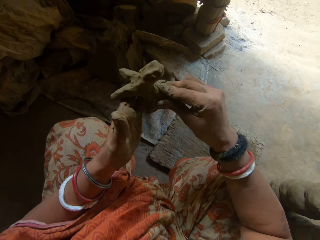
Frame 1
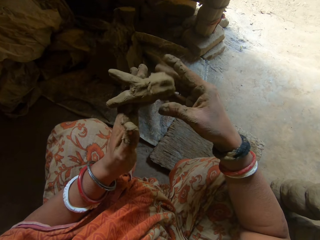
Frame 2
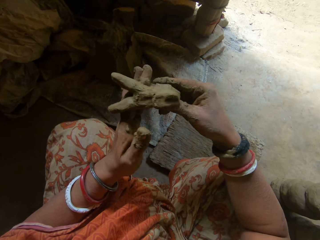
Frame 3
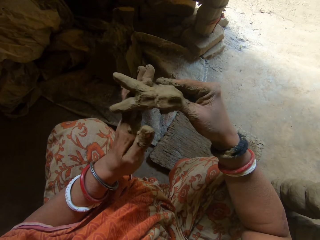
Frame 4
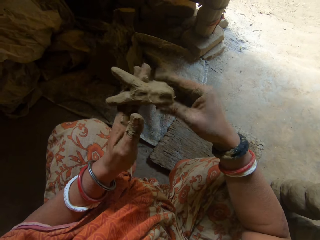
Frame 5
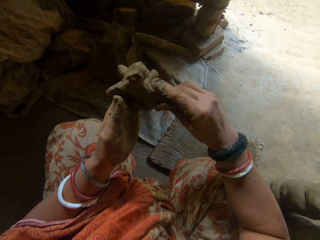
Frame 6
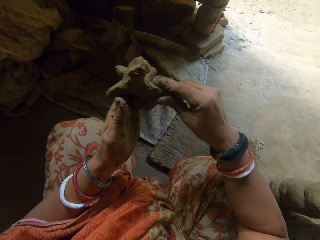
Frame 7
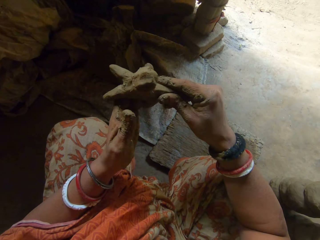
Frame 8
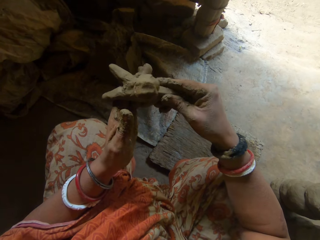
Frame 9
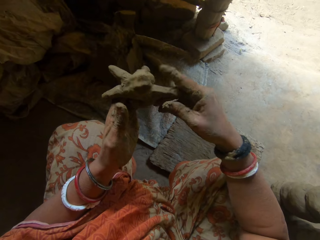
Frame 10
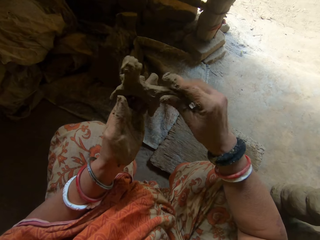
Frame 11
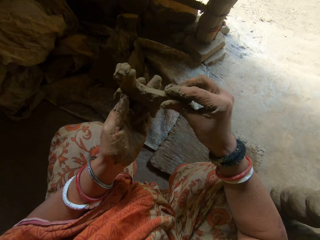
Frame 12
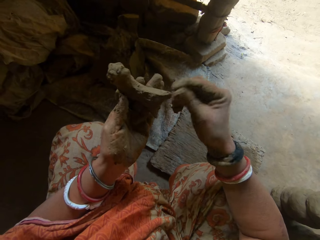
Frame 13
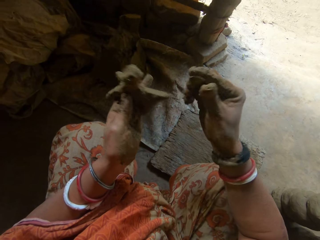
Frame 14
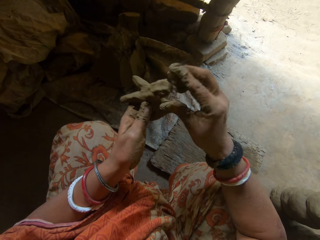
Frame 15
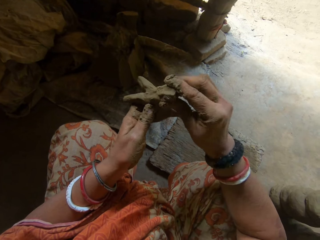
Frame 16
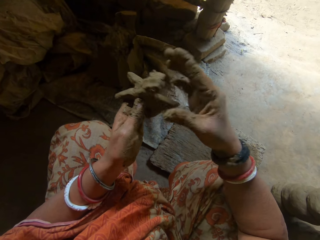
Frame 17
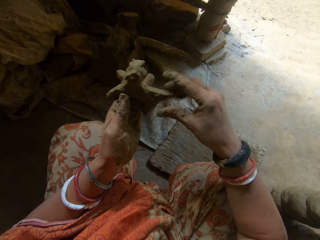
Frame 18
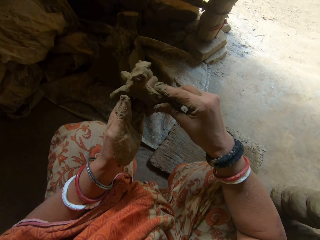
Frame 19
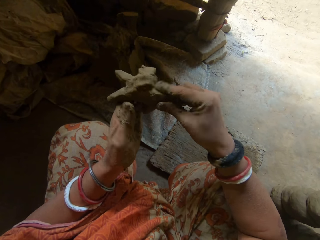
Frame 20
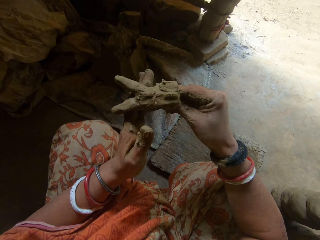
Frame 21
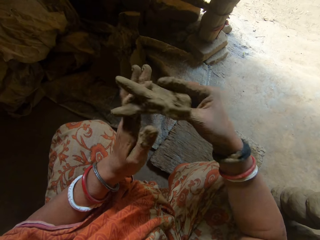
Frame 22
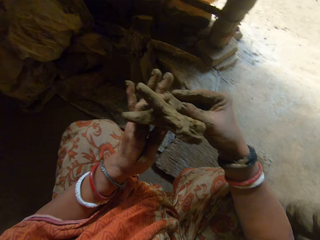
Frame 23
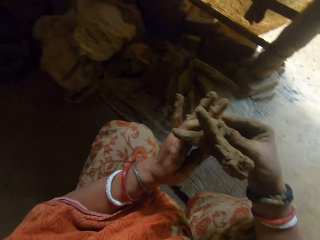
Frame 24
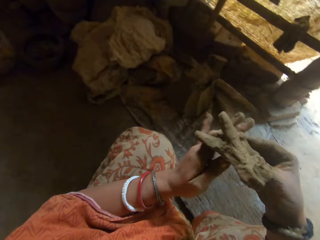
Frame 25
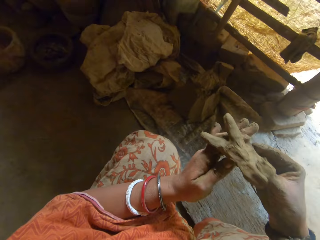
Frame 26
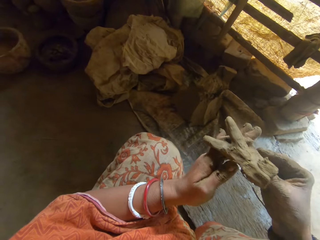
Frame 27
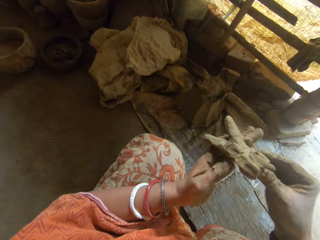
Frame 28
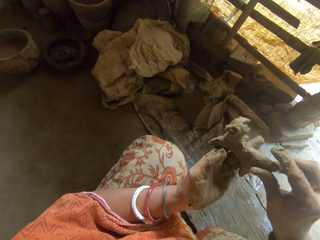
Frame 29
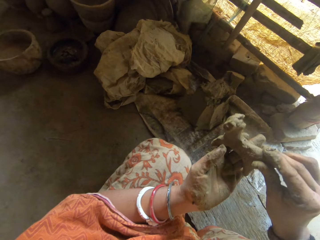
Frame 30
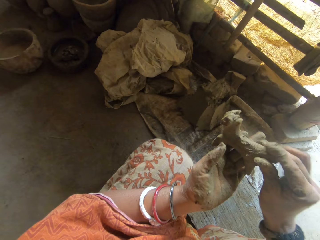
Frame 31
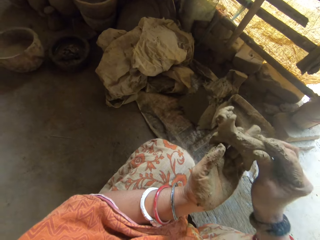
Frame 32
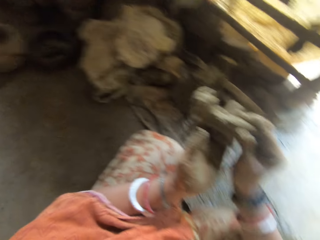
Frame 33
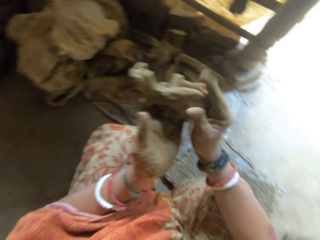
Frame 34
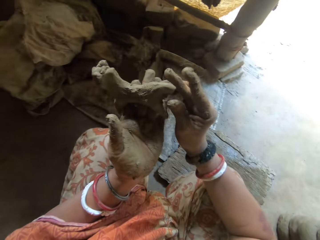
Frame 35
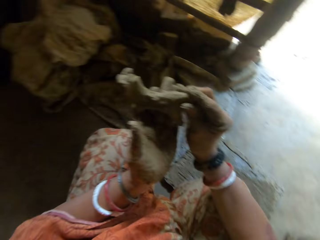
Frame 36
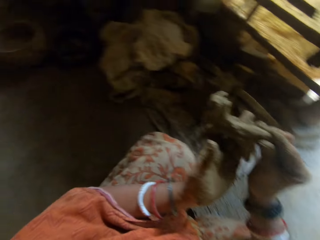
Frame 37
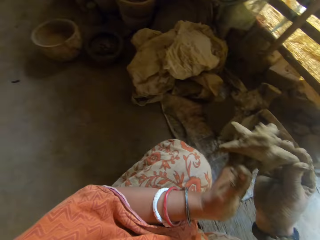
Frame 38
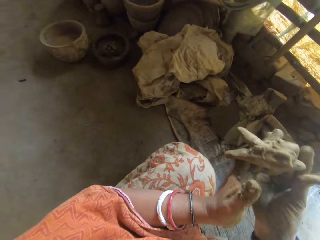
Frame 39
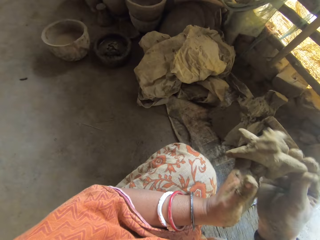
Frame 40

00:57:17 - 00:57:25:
The camera wearer cuts clay on the dog ceramic tail. They add clay on the dog ceramic head.

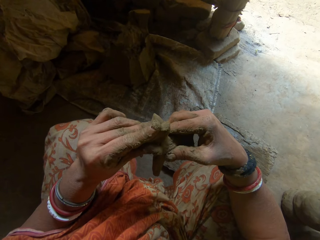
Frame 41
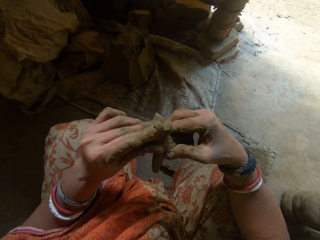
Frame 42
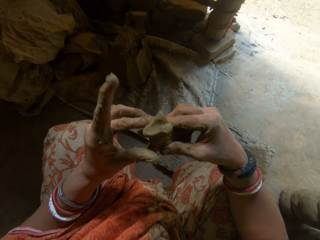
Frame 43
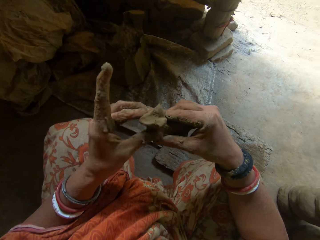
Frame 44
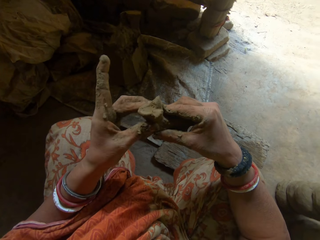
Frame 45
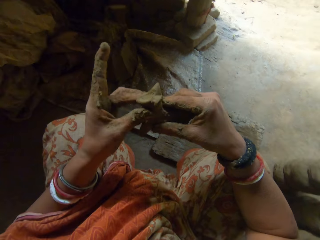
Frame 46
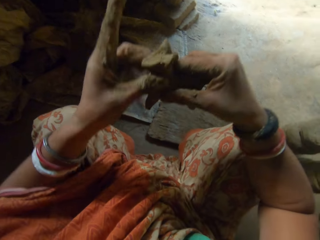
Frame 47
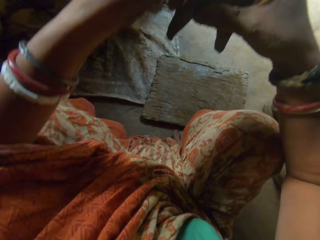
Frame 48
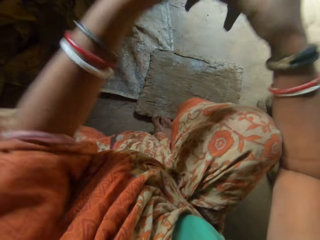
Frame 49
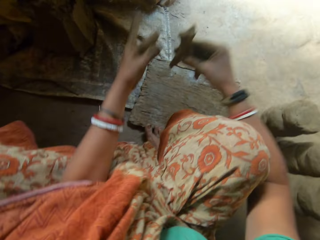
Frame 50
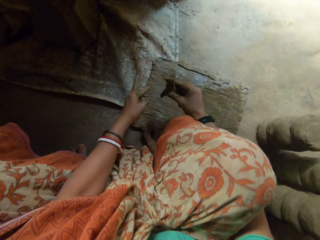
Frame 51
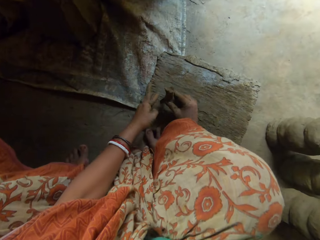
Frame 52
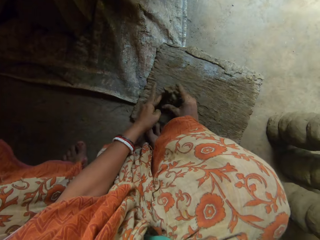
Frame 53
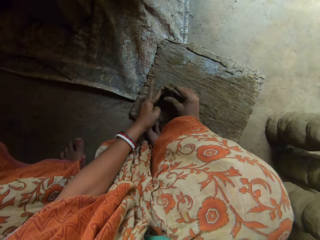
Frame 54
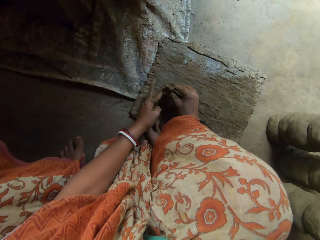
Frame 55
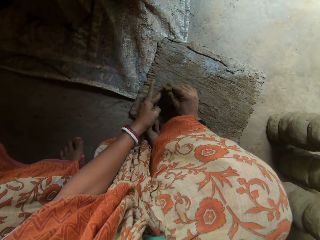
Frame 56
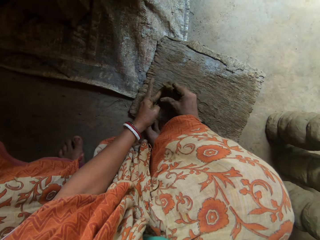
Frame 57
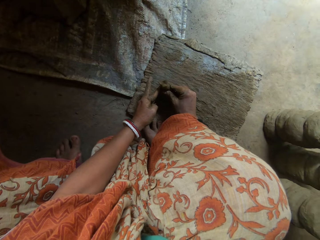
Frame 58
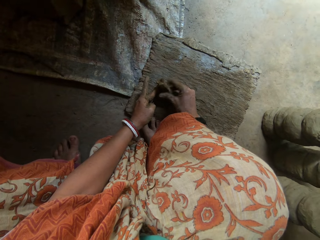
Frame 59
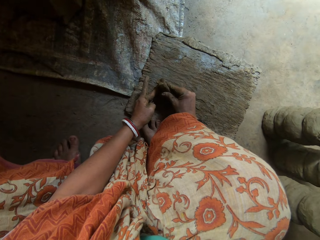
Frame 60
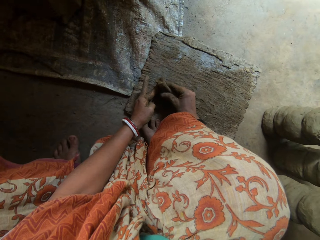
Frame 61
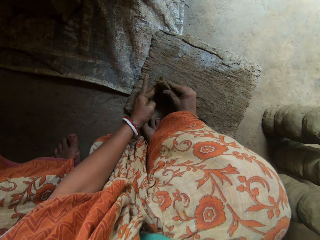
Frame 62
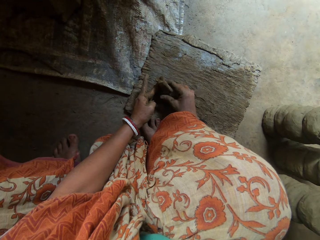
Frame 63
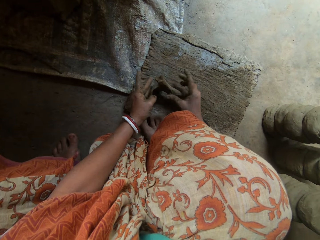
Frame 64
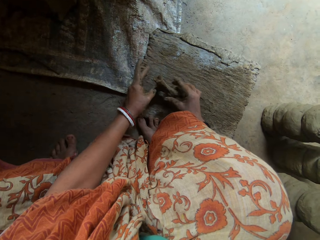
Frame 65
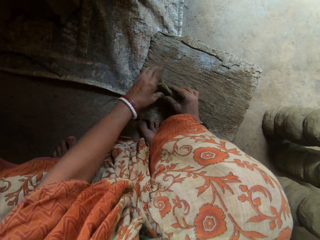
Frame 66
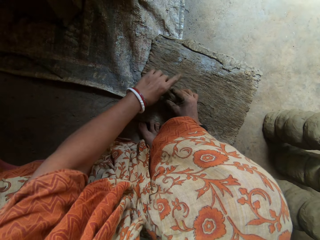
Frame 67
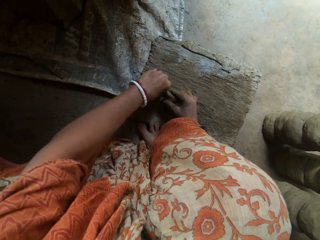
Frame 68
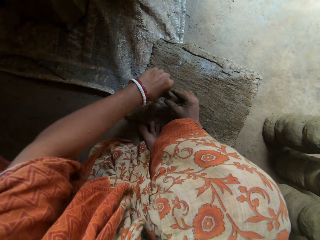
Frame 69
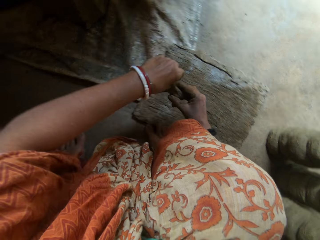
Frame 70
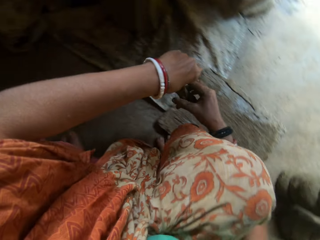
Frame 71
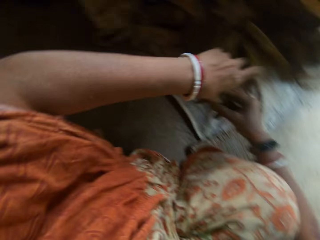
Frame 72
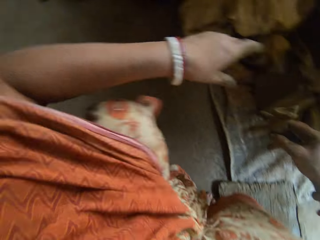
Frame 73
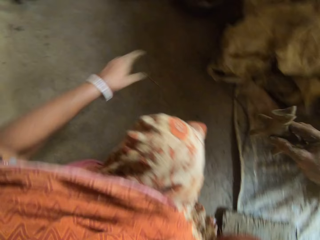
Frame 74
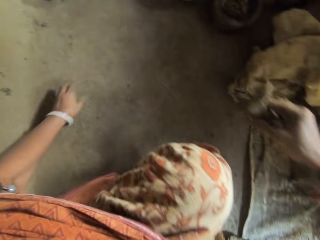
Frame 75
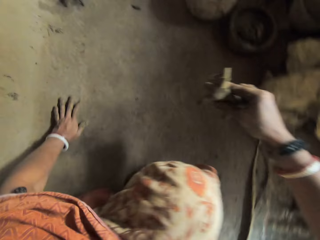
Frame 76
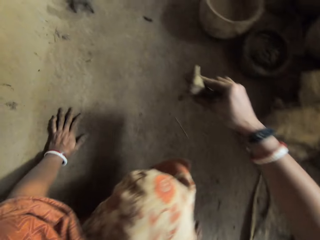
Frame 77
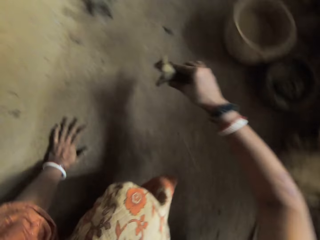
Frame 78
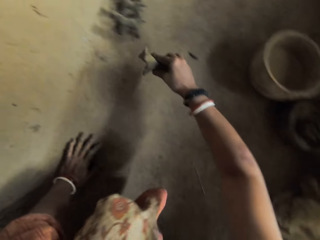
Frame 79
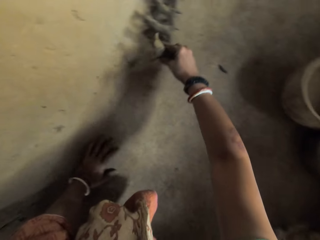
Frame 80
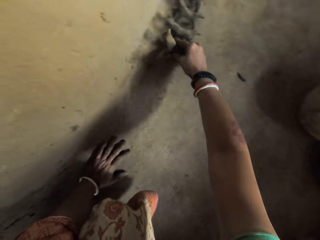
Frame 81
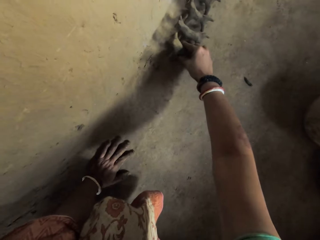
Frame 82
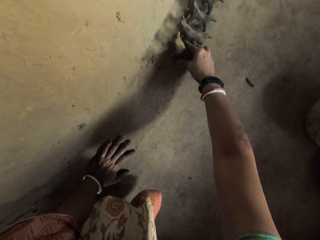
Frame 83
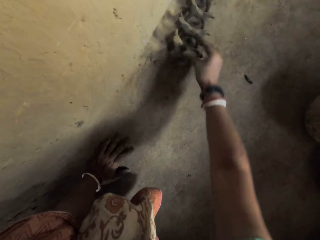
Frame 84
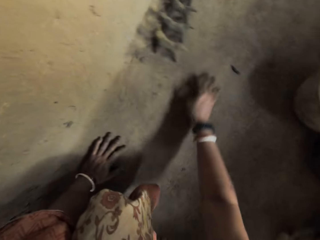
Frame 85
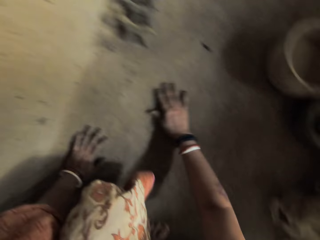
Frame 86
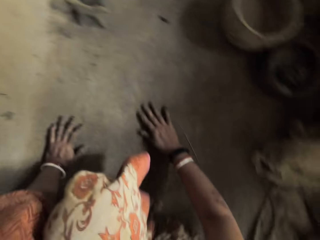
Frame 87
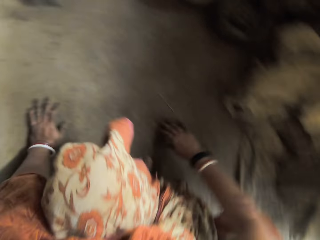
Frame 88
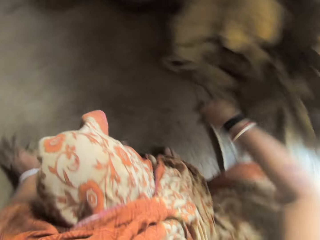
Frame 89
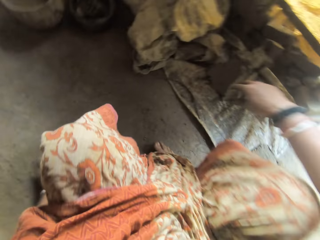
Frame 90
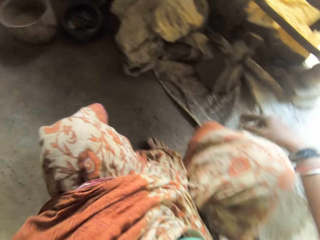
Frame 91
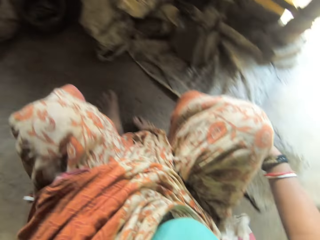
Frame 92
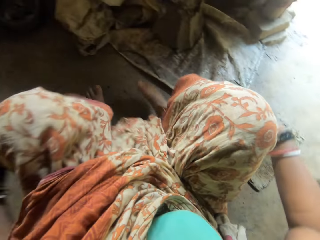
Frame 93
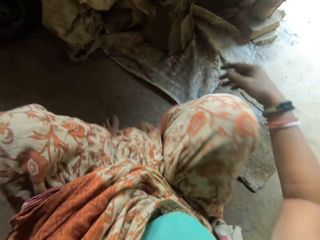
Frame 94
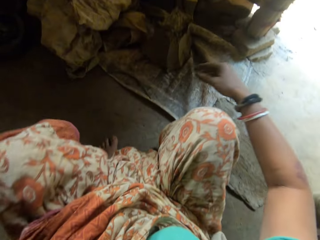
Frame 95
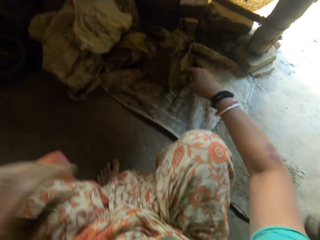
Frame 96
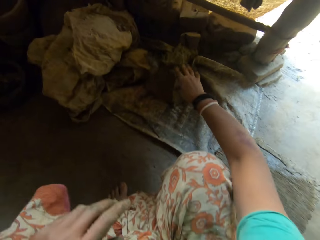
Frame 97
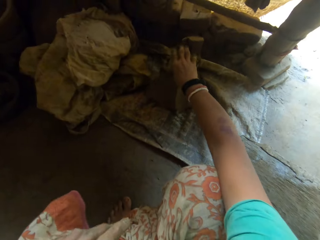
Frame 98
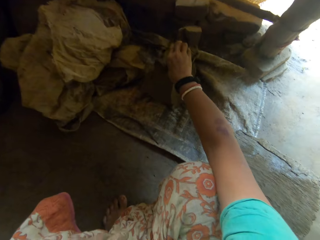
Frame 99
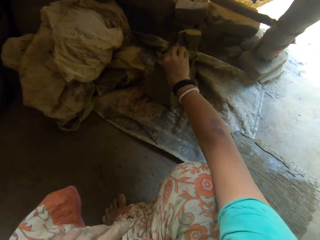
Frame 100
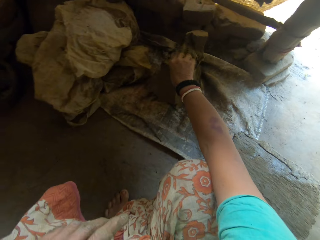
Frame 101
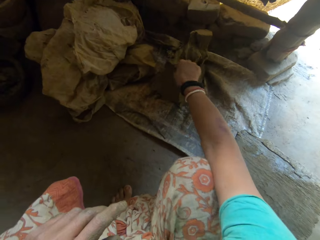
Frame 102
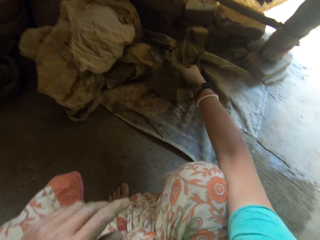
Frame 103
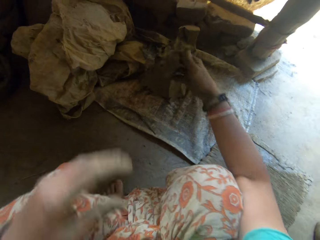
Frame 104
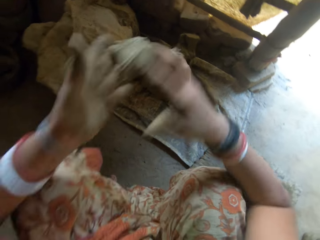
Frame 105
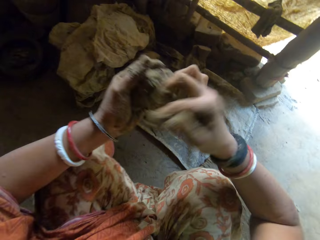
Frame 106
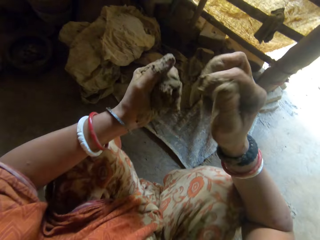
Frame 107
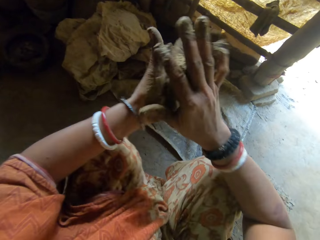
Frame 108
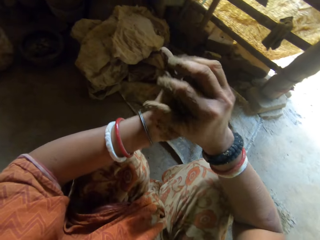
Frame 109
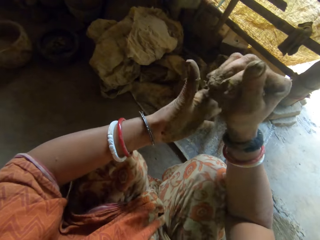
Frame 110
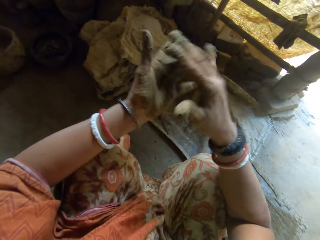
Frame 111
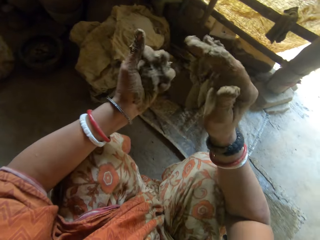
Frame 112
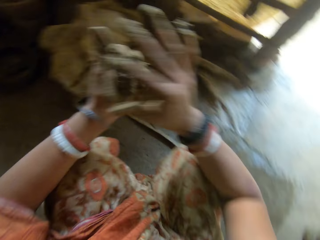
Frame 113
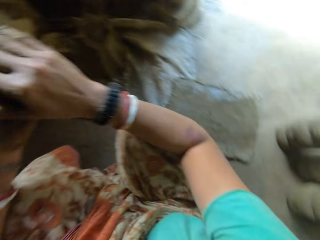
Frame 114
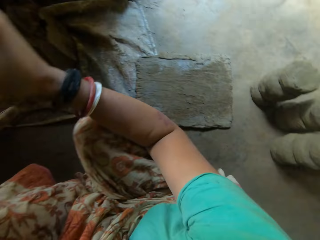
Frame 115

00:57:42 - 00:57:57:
The camera wearer puts the molded clay or dog ceramic on the wooden board. She molds the dog ceramic on the wood. She puts the clay by the wall on the floor. She drags a hand on the floor. She straightens the legs. She picks up clay on the sack. She cuts from the clay. She presses the clay in her hand. She shapes the clay in her hands.
